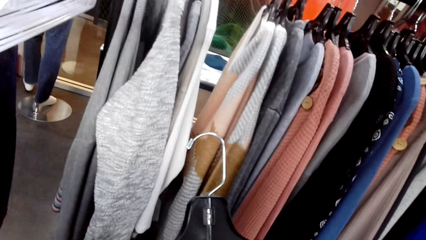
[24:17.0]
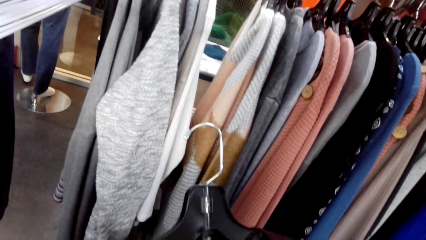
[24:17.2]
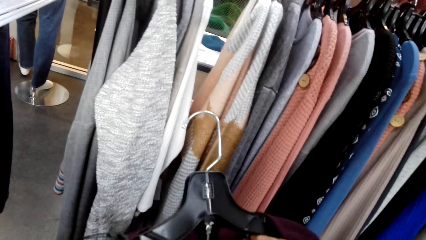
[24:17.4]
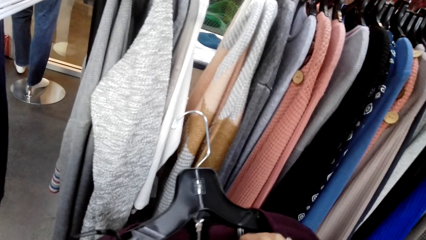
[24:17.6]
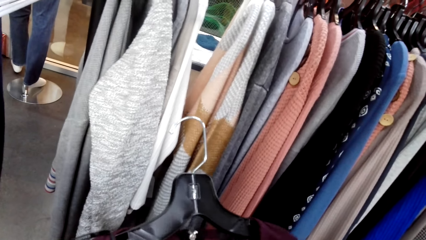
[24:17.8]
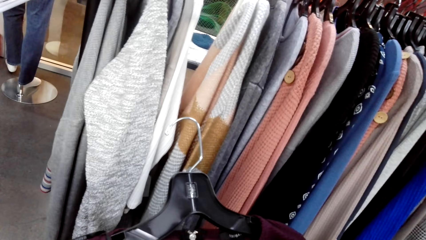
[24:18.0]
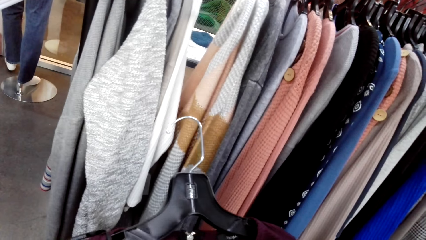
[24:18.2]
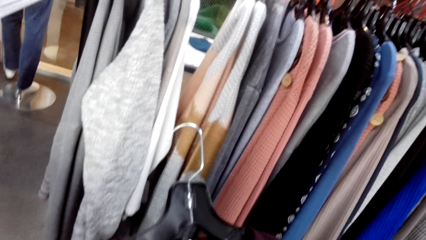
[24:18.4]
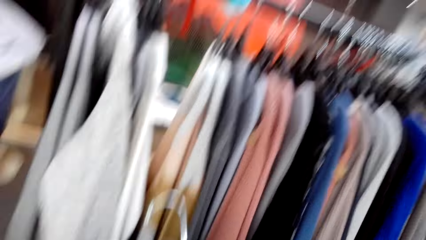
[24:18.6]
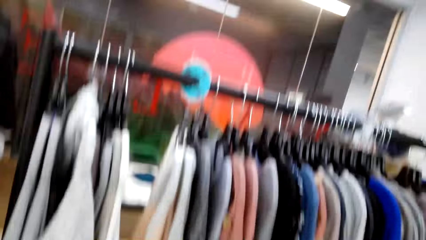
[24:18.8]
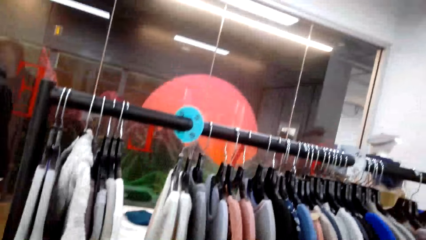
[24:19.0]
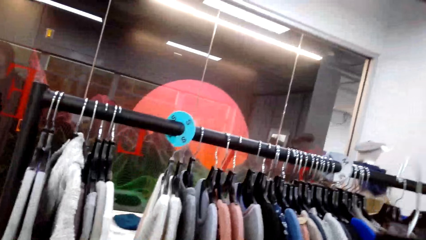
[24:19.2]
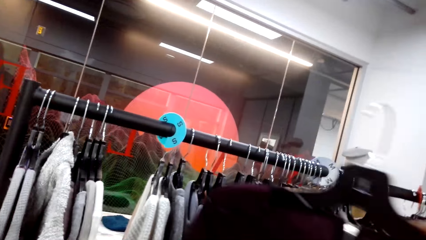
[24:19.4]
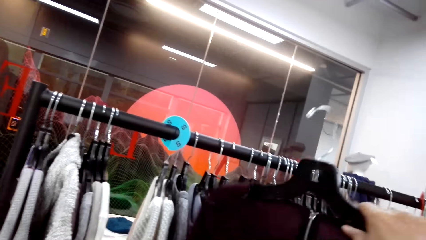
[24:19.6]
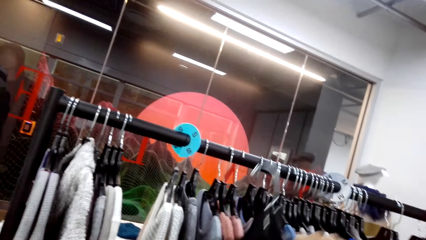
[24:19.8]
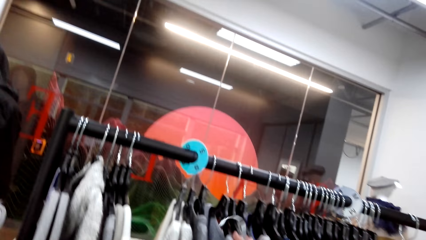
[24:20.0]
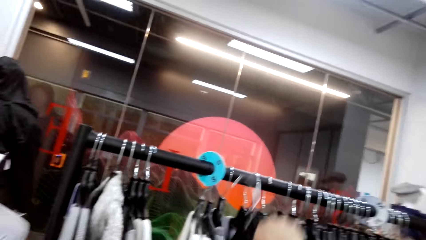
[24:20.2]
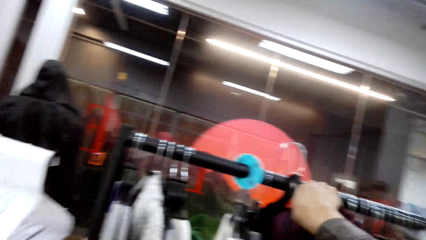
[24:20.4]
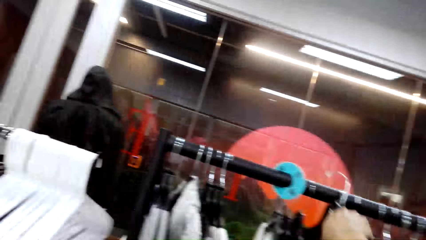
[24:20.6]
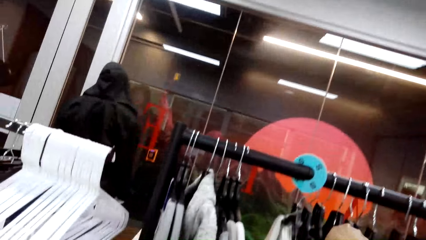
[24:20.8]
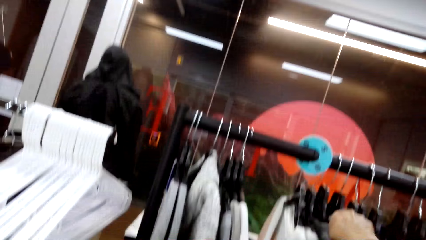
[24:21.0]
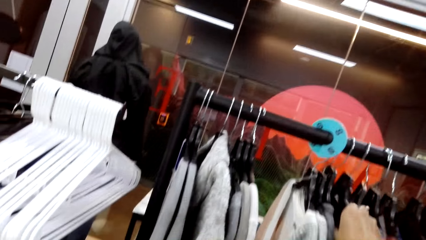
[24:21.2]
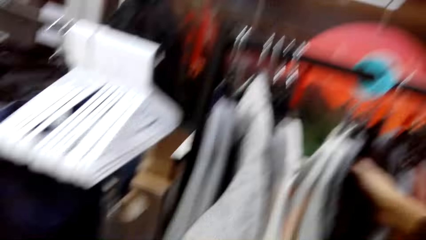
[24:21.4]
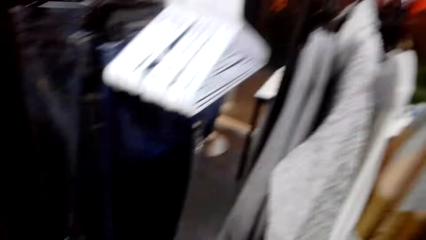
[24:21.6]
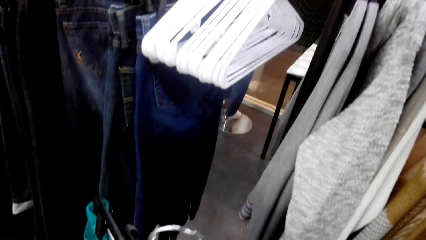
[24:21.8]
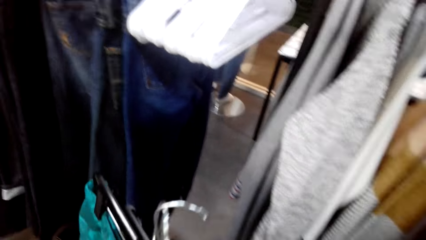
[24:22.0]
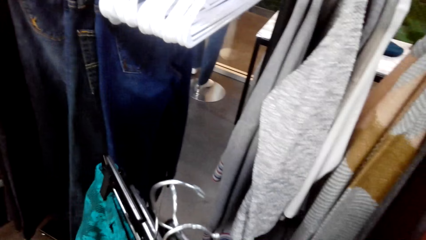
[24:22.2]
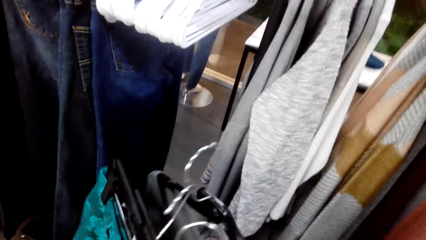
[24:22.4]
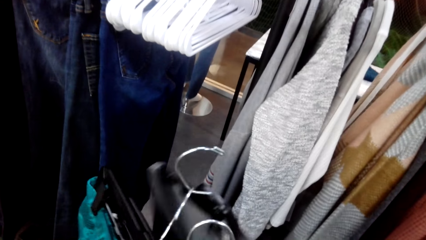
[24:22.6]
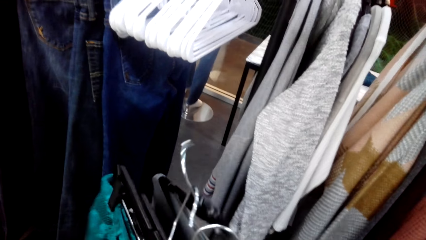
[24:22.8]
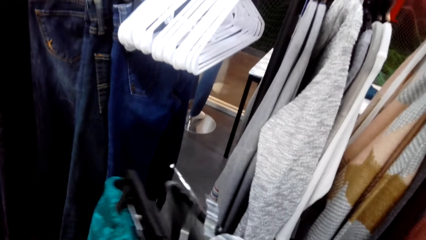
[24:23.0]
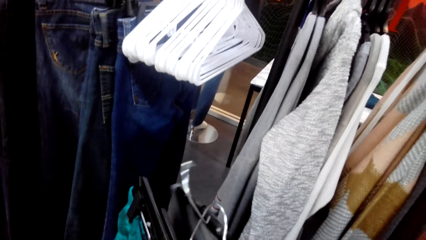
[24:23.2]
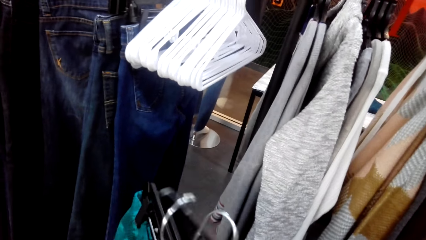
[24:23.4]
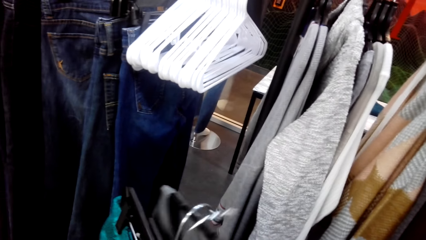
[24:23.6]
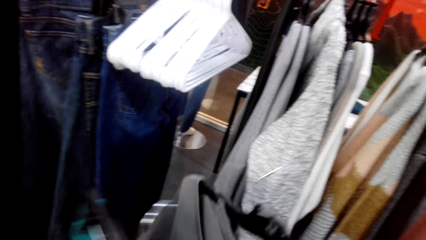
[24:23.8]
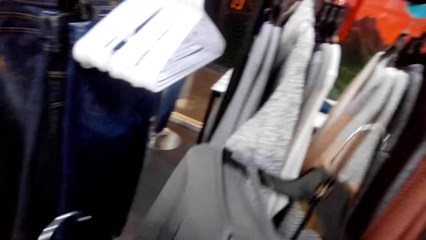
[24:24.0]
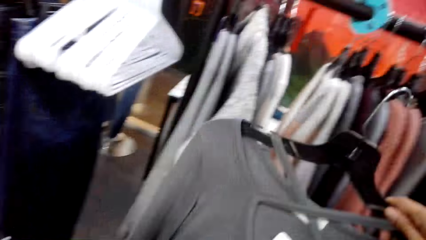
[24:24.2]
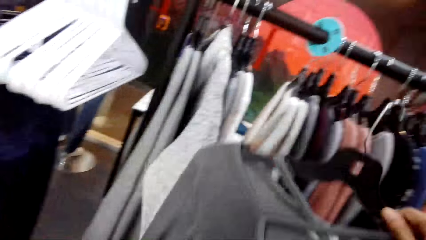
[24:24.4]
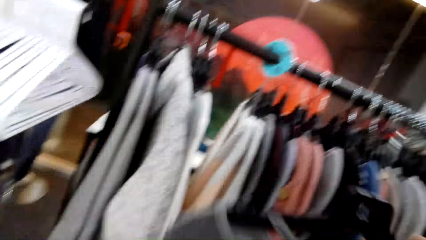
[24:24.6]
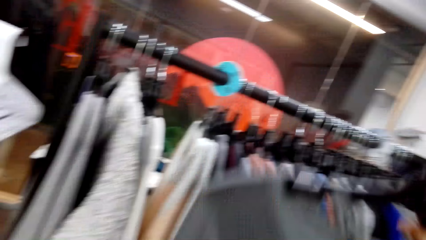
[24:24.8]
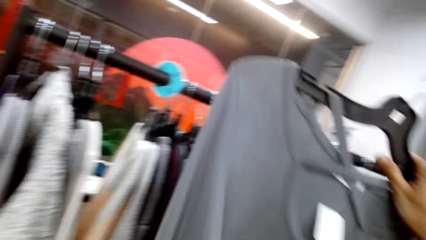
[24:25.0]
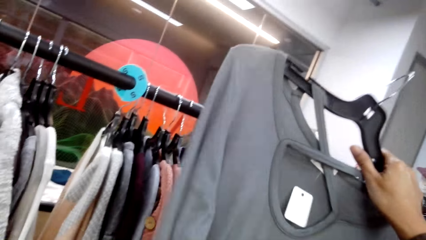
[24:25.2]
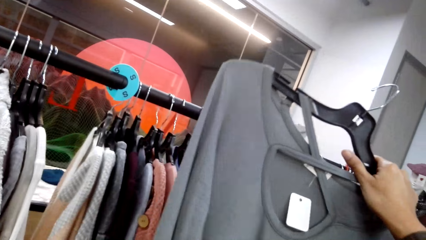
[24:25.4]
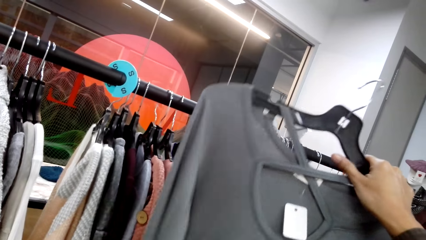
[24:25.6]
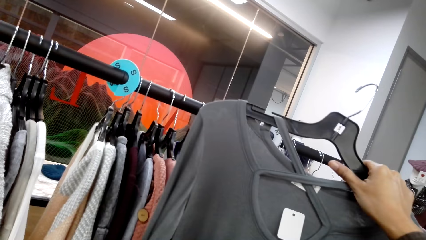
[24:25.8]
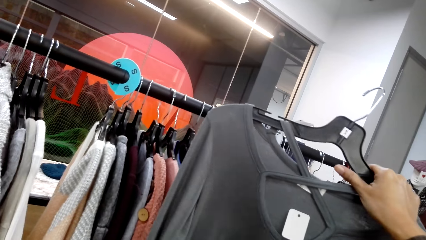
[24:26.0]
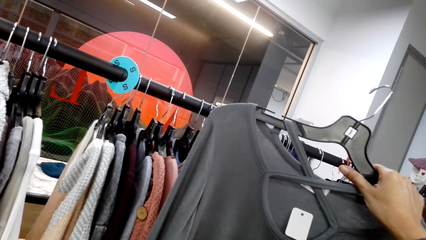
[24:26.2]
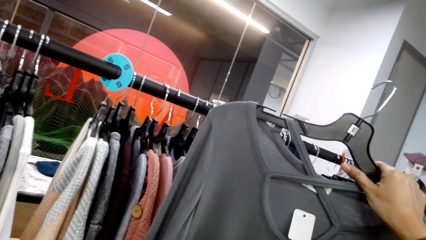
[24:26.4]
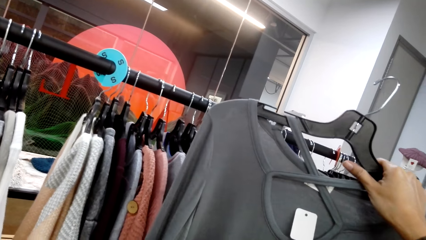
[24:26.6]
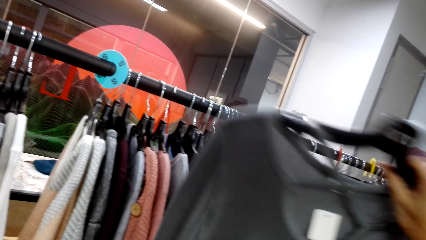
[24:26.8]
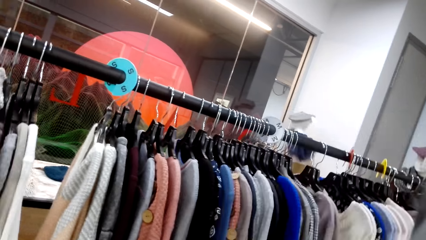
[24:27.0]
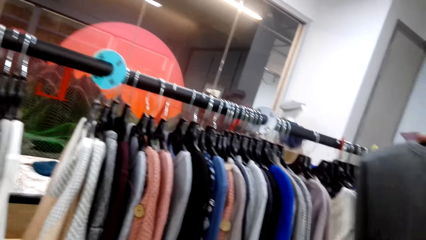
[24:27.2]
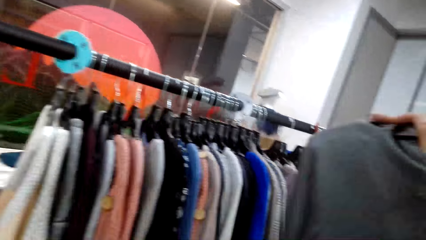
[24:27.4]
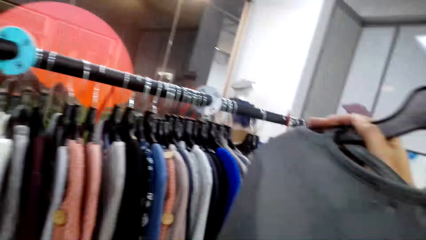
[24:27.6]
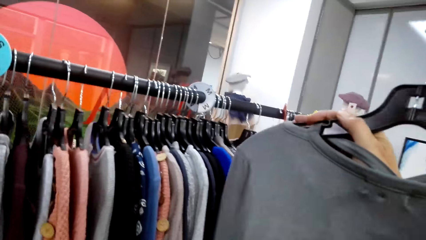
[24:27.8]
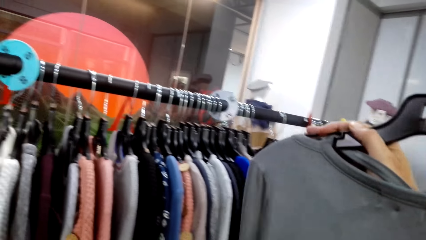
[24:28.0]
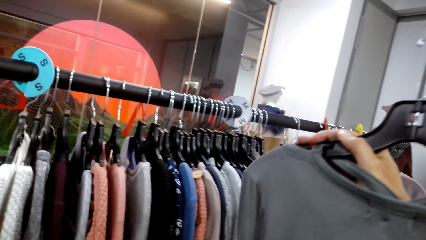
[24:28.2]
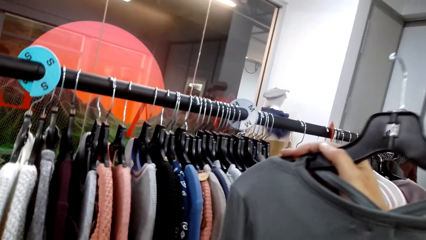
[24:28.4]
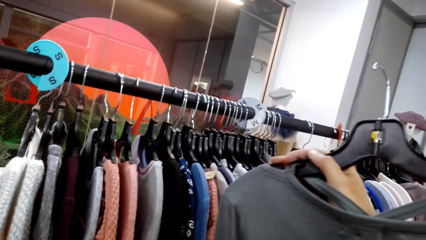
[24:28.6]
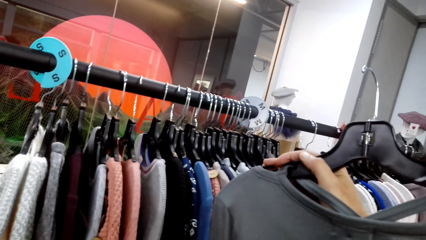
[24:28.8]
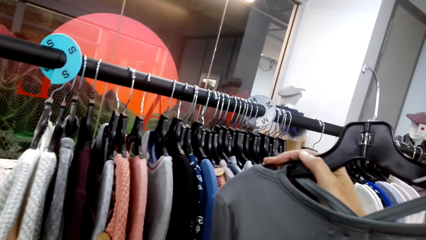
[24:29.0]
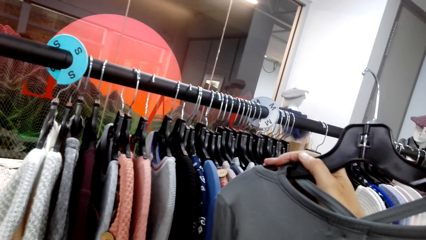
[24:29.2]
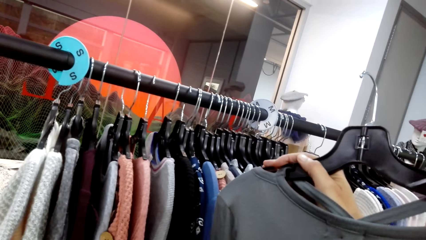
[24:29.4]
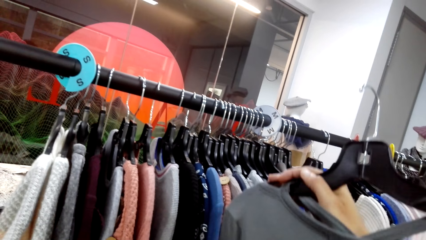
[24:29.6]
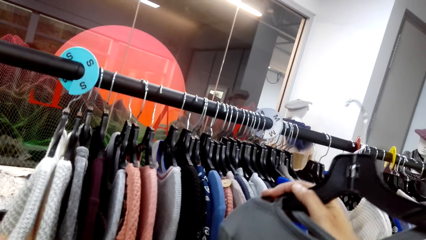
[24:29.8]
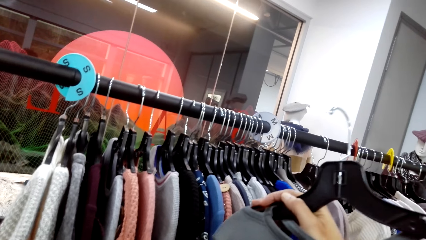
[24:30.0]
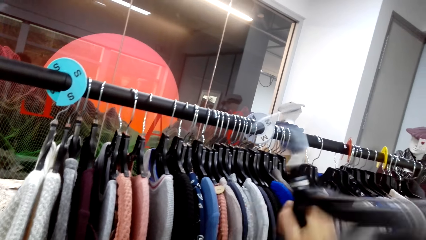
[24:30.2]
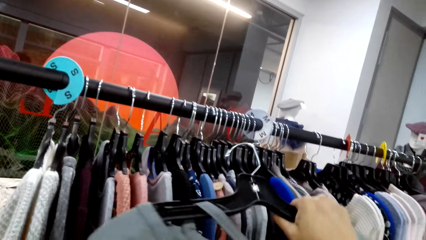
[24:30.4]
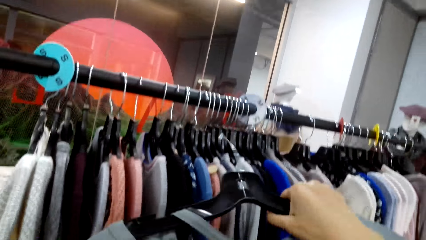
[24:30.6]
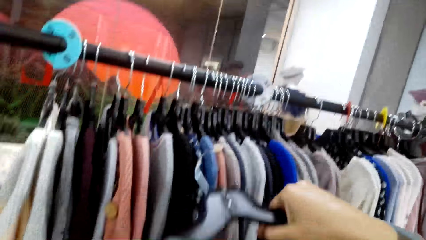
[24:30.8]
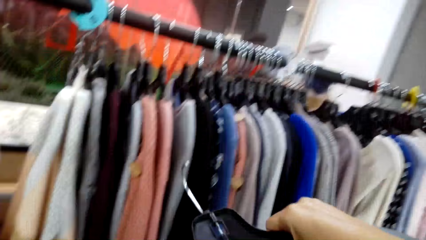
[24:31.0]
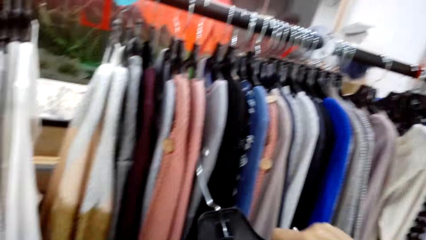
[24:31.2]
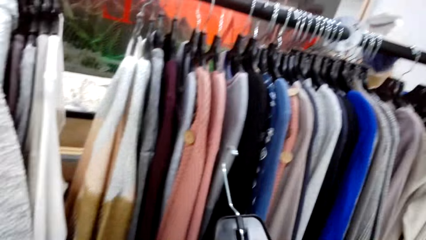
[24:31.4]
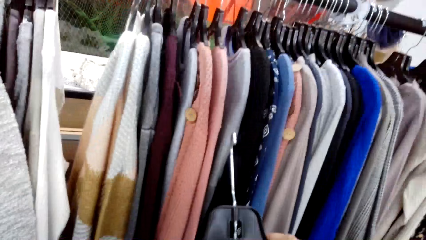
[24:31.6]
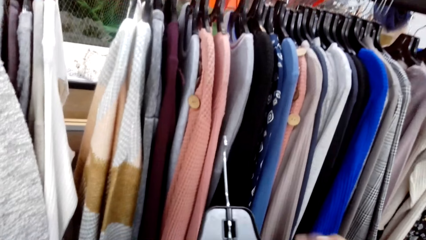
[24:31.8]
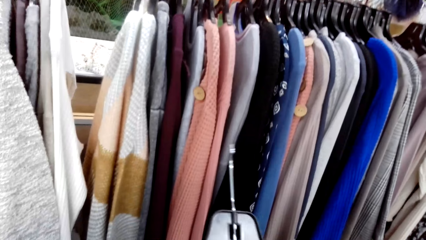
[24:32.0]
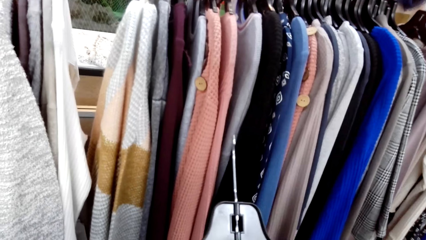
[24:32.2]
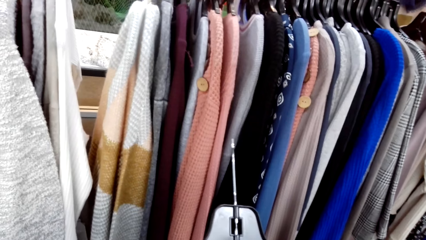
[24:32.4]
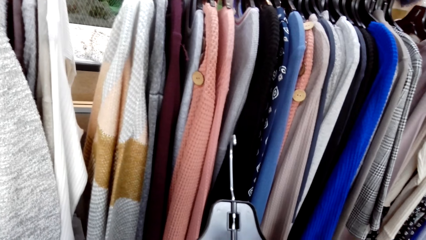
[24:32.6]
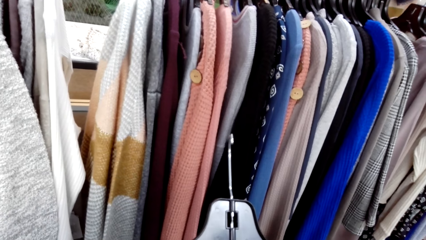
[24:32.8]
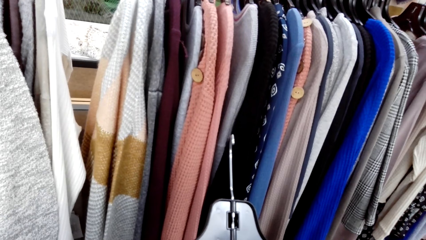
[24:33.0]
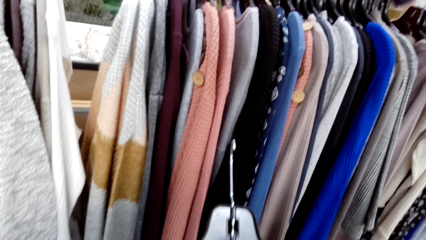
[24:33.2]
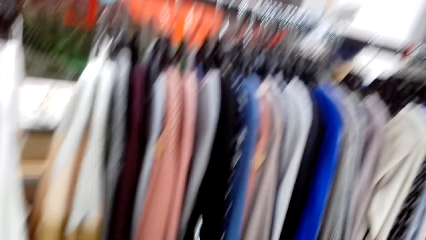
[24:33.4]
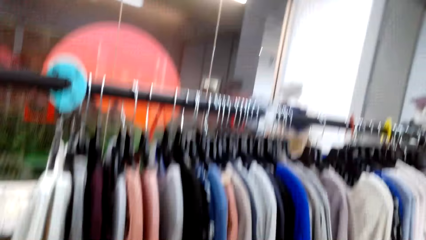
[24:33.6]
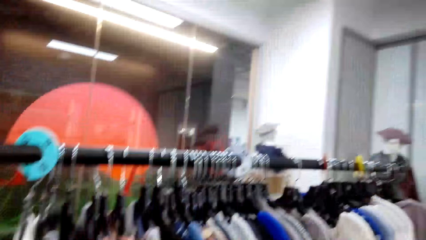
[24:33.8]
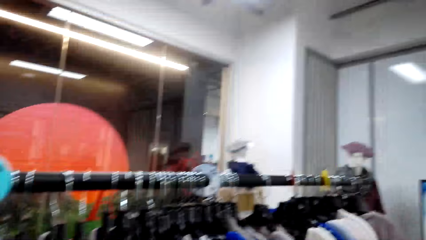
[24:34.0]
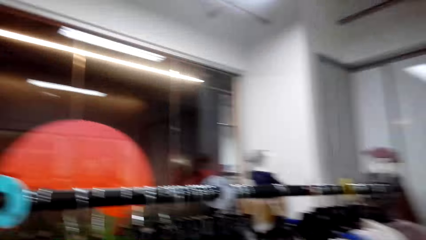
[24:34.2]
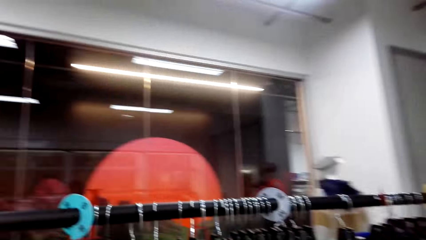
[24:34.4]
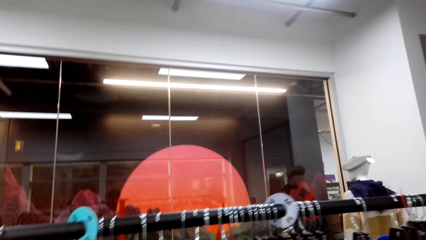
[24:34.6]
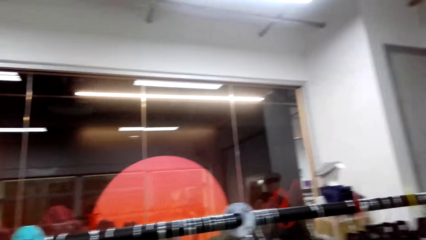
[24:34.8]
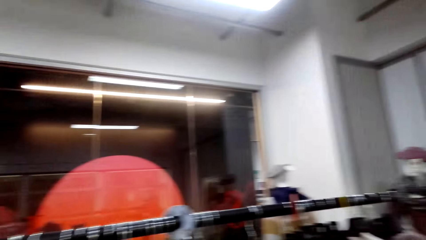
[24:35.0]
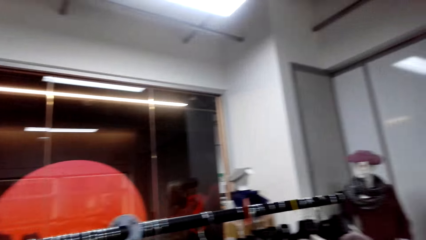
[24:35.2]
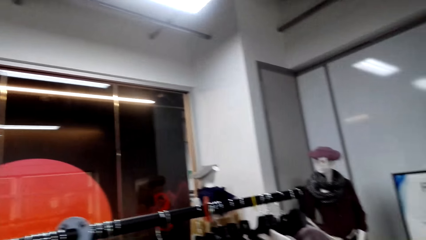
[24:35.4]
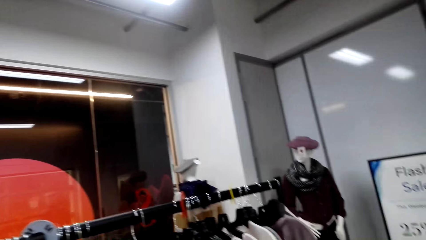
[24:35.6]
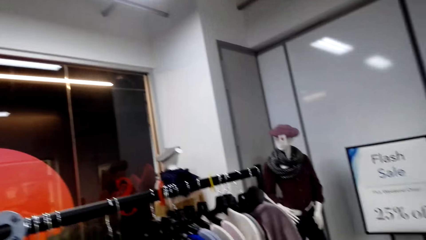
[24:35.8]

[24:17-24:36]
The camera wearer puts clothes on a hanger. She hangs the cloth on the cloth line. She checks the cloth in her hand.
